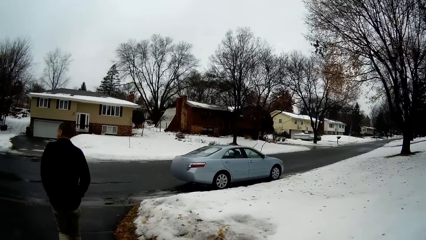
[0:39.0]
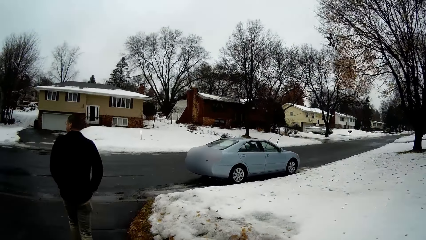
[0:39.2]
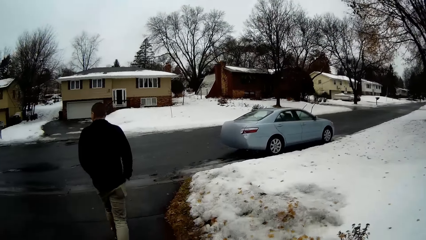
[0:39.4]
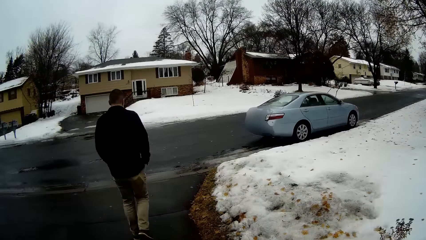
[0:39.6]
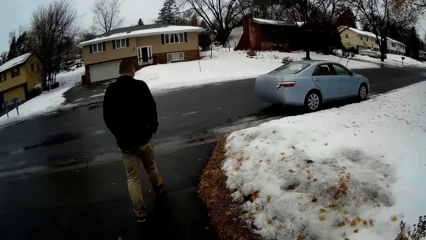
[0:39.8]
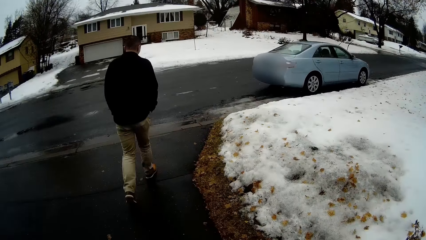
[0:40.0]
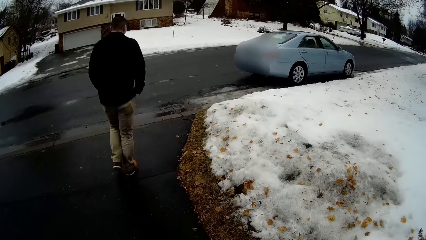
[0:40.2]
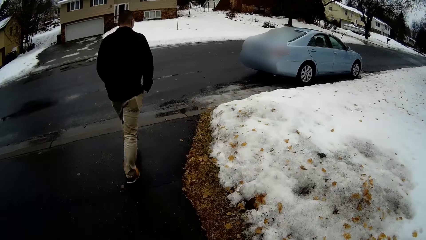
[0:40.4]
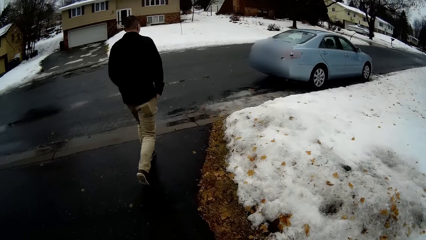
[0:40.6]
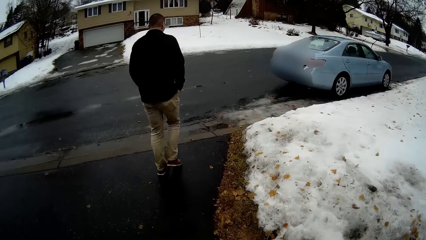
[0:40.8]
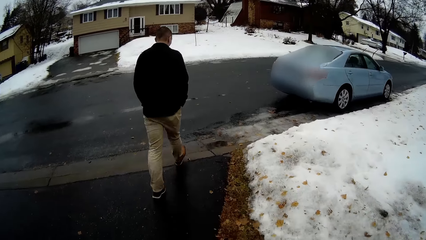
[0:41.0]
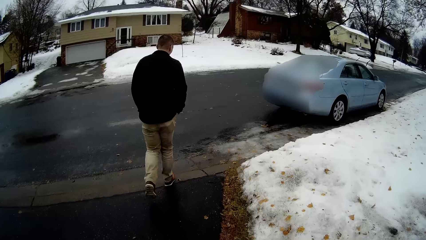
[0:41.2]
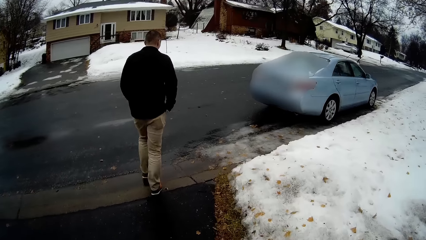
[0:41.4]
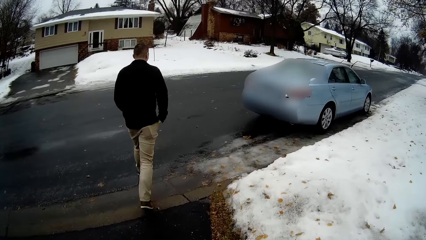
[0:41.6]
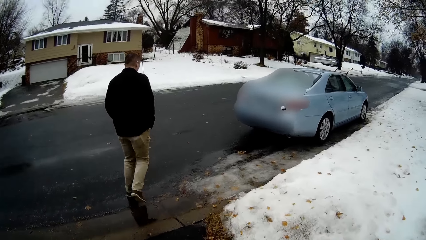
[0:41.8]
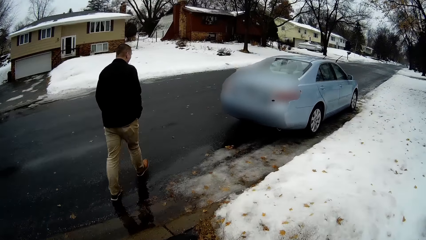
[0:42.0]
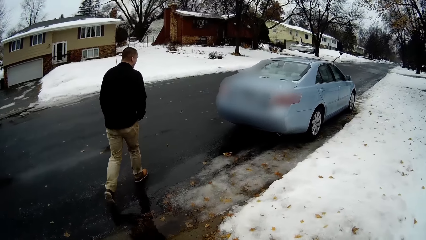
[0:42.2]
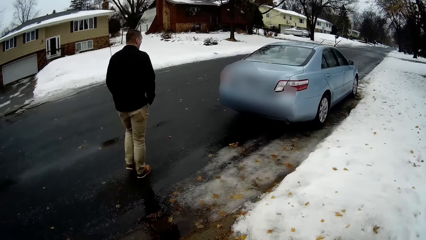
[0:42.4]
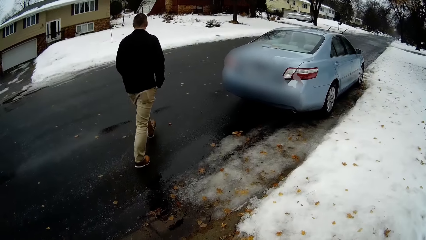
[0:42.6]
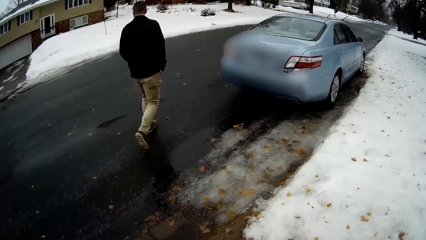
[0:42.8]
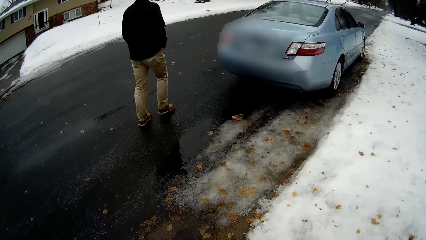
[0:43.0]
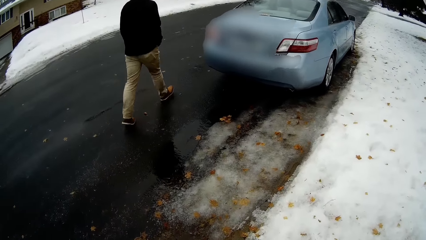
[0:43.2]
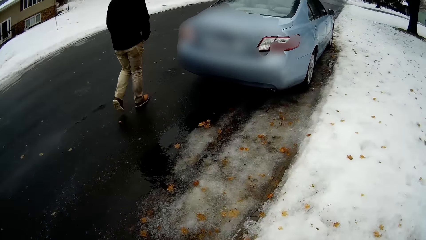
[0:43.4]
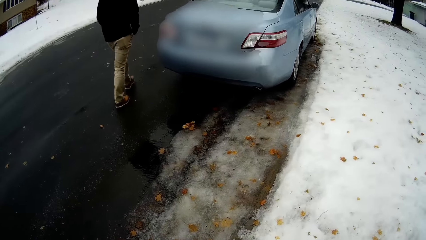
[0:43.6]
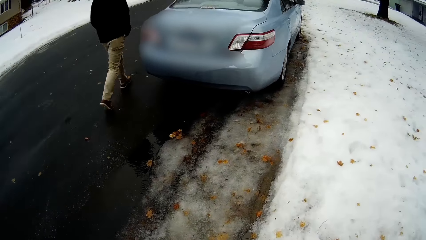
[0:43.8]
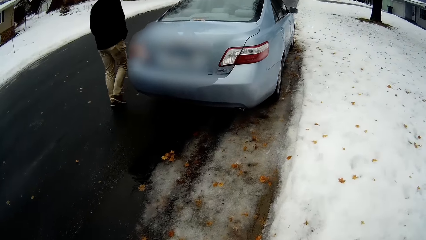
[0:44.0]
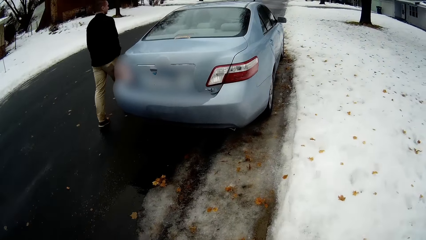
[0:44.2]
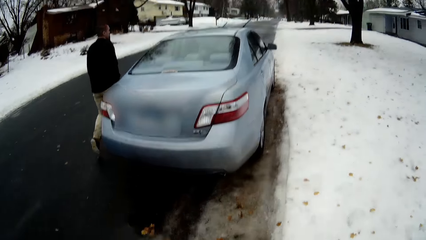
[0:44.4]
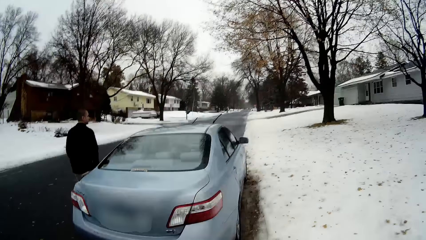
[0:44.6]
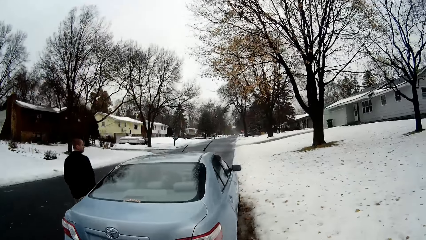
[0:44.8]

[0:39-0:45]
The camera wearer walks towards the road.

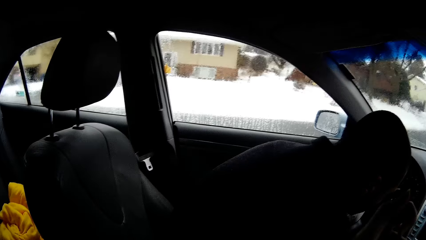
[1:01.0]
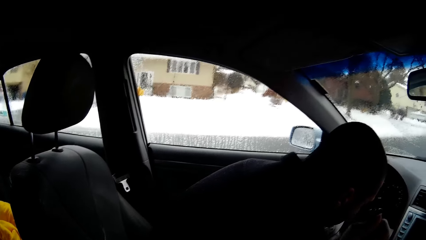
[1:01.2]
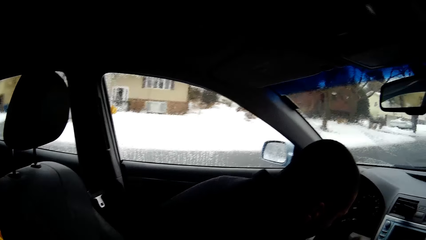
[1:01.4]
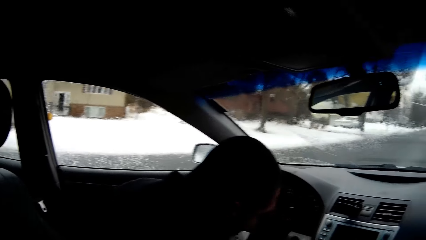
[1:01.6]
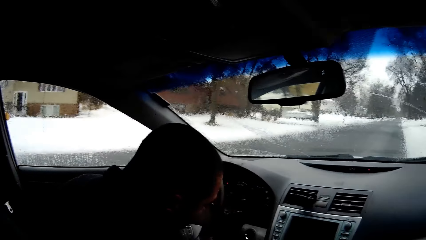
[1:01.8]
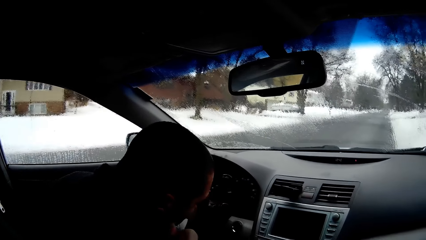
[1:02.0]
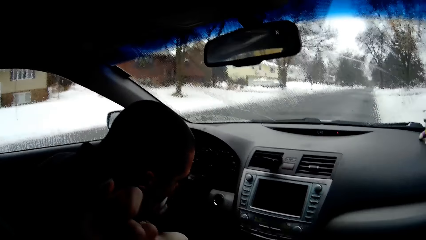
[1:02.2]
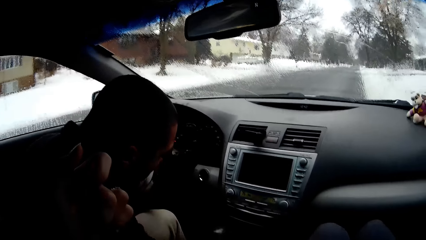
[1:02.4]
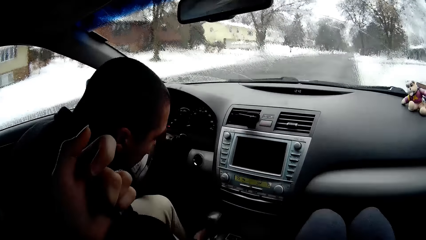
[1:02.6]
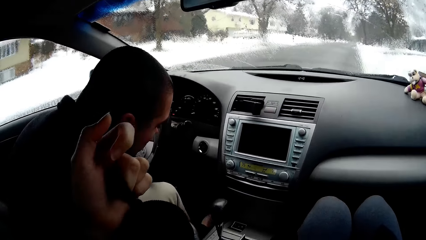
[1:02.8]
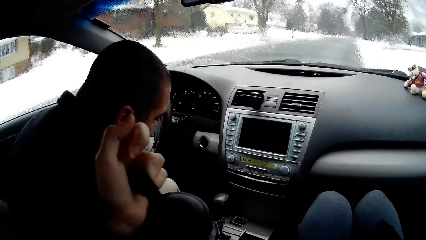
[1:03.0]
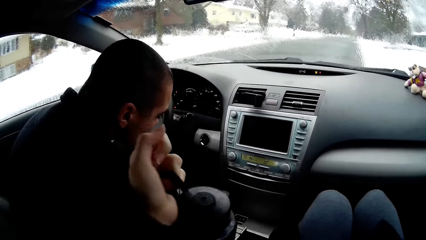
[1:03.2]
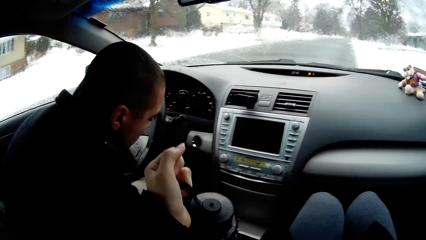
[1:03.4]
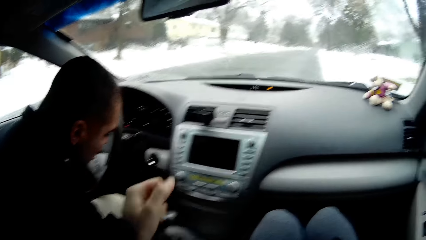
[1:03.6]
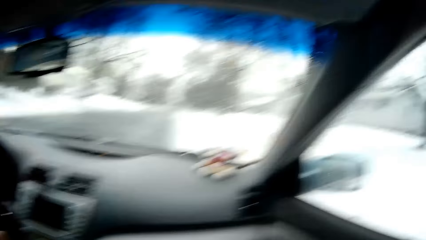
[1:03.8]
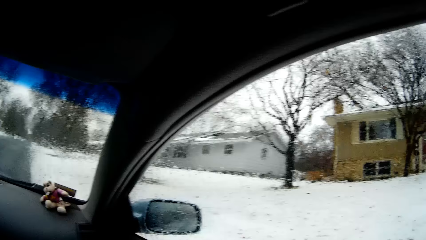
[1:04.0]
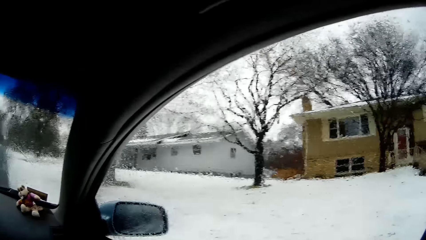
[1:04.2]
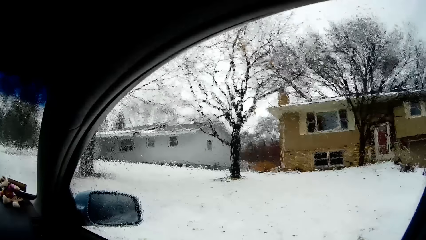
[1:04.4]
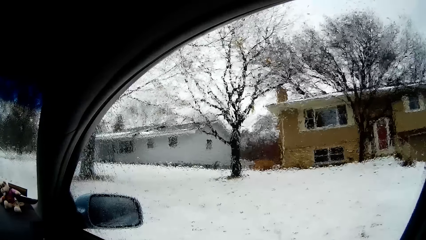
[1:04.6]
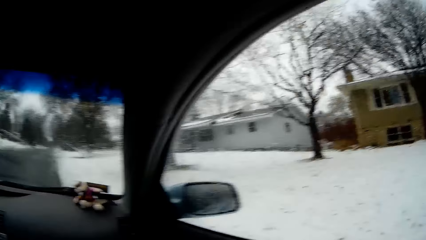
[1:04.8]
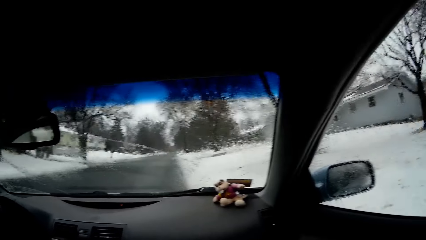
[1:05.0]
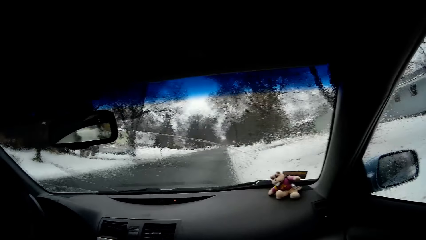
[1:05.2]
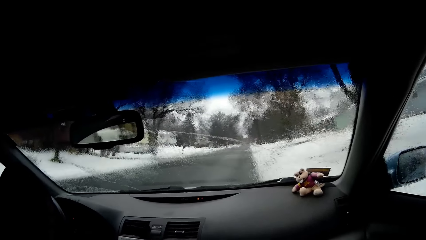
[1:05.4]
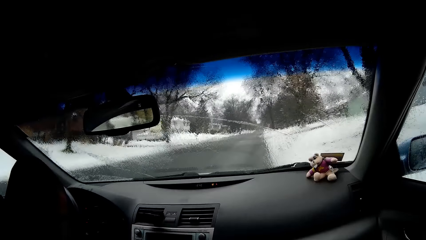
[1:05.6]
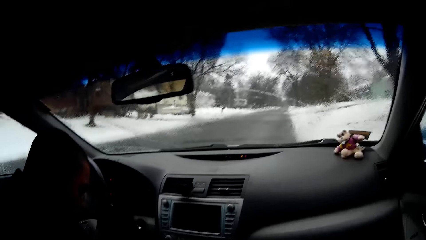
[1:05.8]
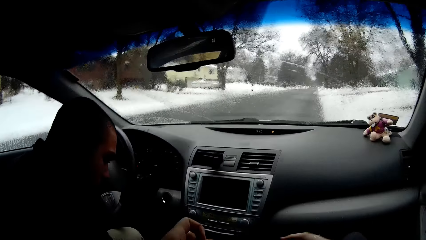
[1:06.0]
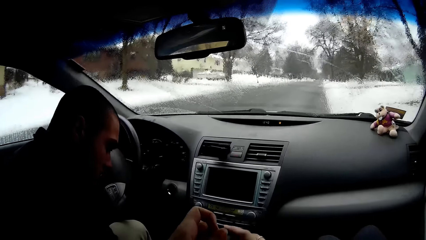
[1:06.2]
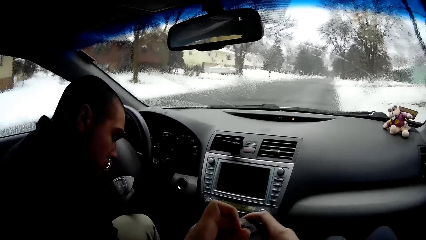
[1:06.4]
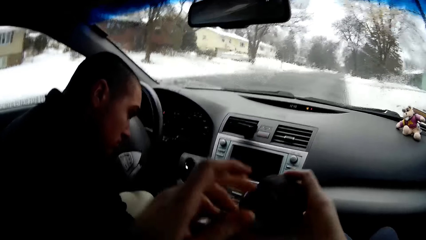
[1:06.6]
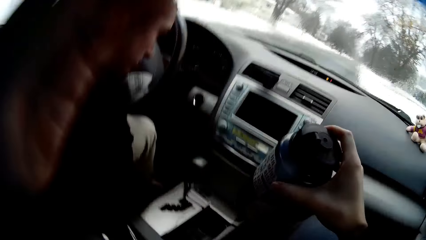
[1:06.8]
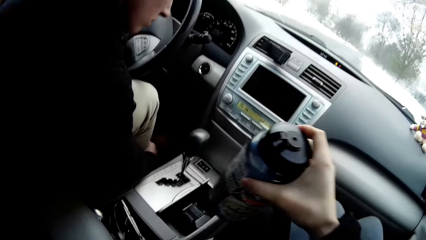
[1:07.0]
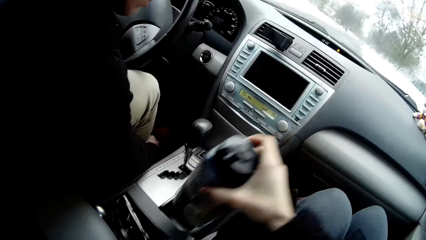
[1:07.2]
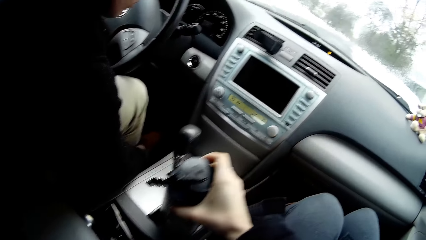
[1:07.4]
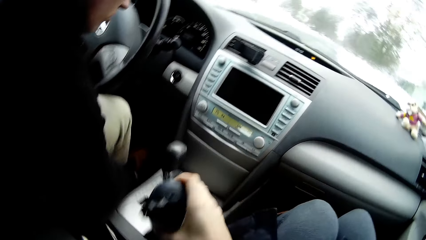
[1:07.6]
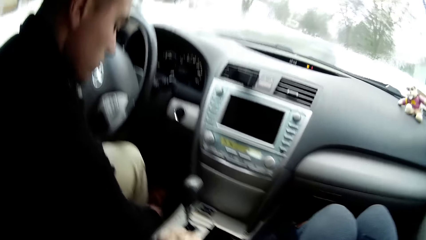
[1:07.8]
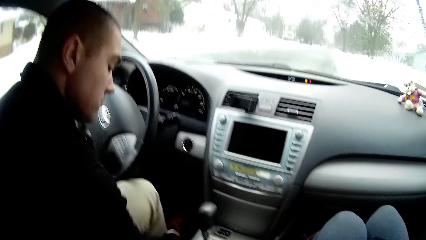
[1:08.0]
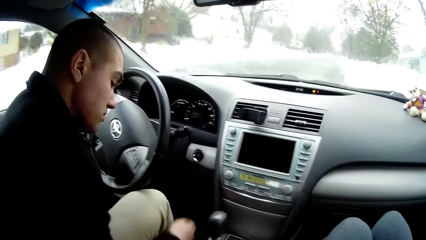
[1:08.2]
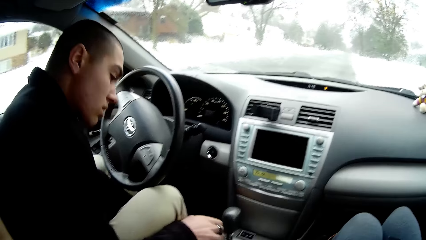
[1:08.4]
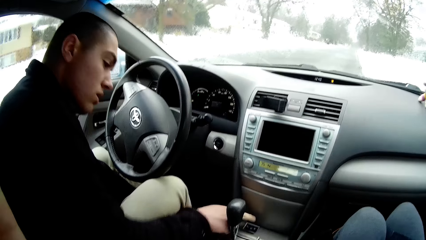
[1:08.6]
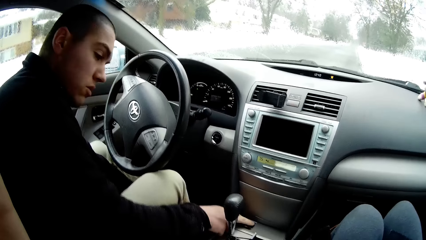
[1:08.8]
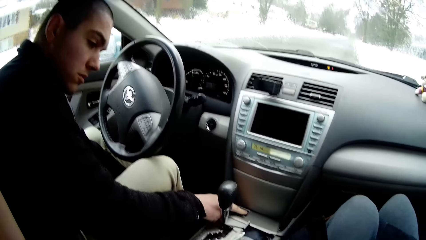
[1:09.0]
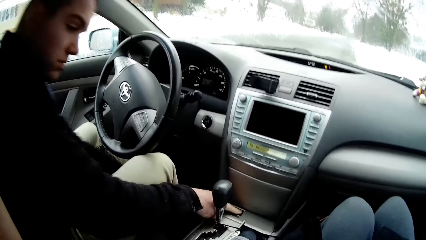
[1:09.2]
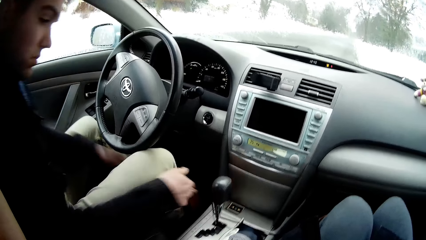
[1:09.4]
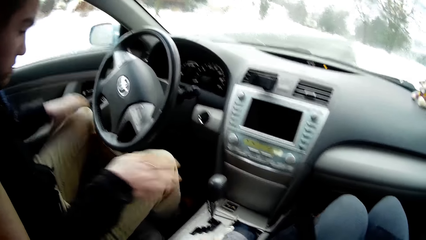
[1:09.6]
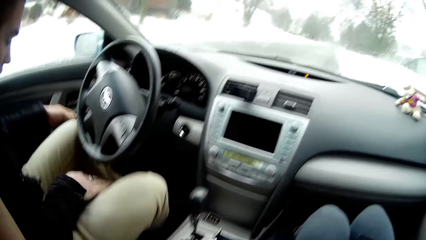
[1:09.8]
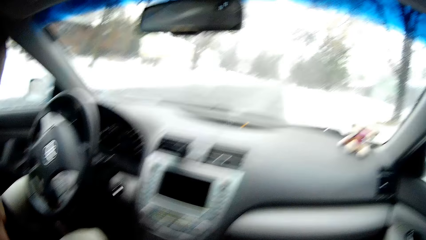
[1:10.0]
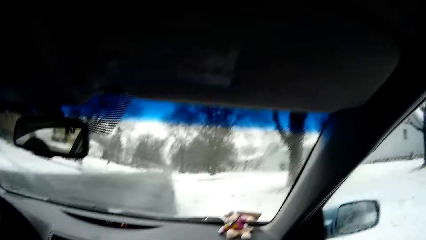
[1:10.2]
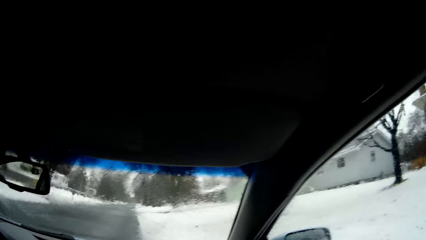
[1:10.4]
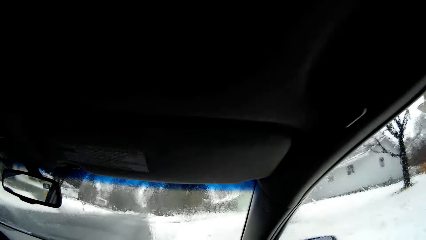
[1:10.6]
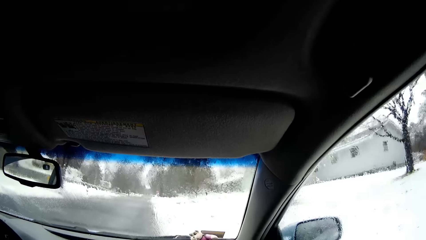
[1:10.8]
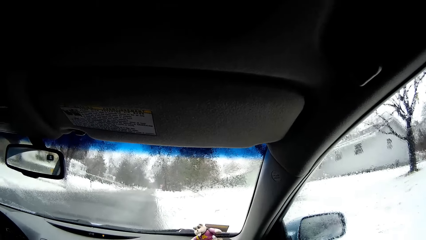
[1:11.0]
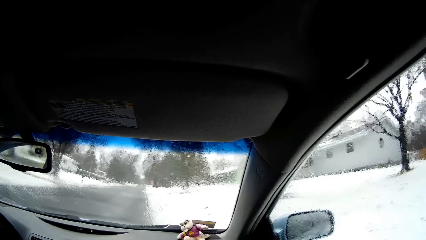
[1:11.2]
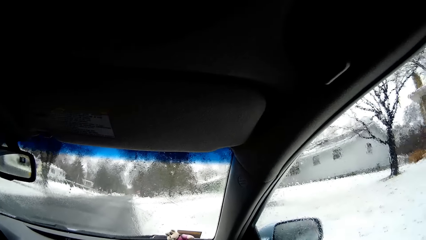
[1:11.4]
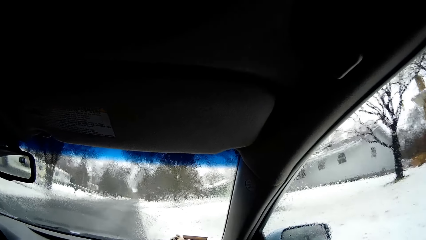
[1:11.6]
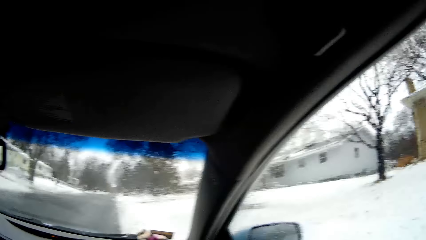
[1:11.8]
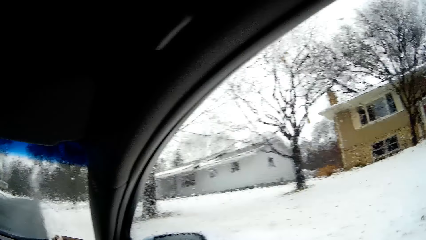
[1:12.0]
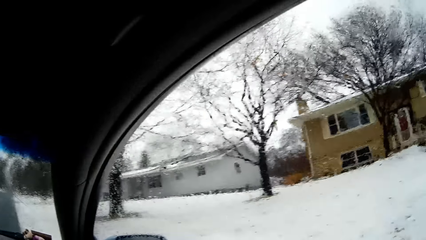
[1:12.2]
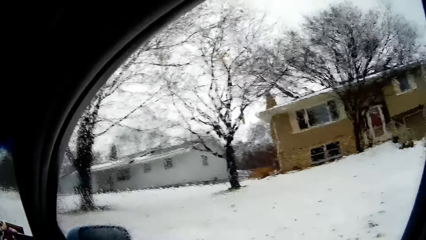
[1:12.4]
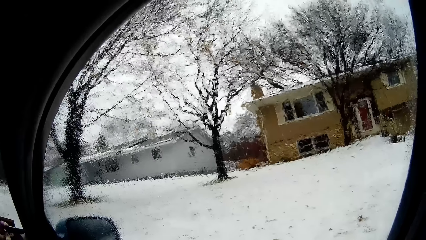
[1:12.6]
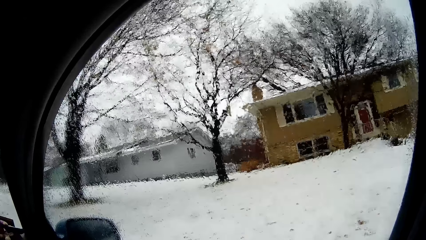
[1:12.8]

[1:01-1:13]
The camera wearer looks around the car. They lift the bottle, pass the bottle to the right hand, and put the bottle in the car. A man operates the car.
